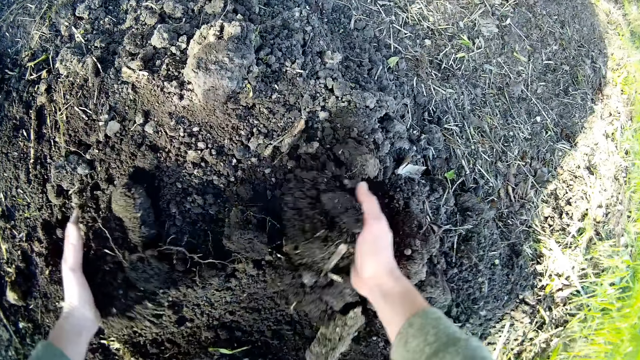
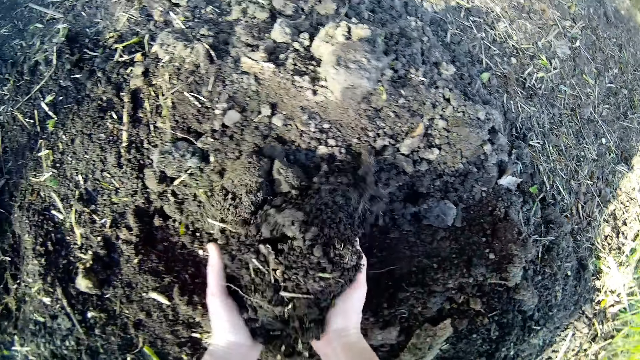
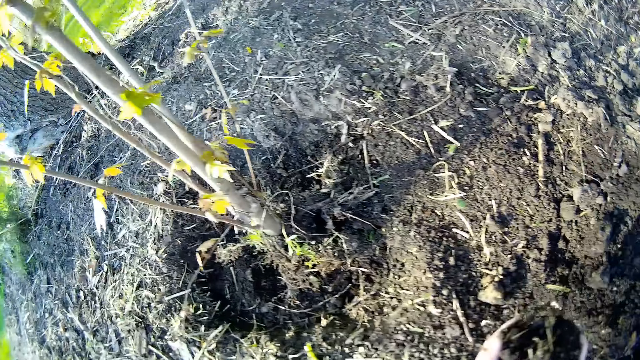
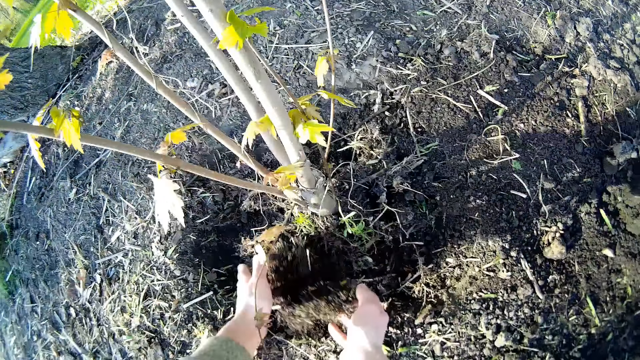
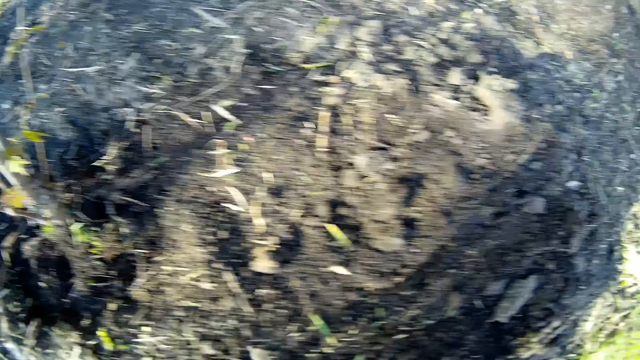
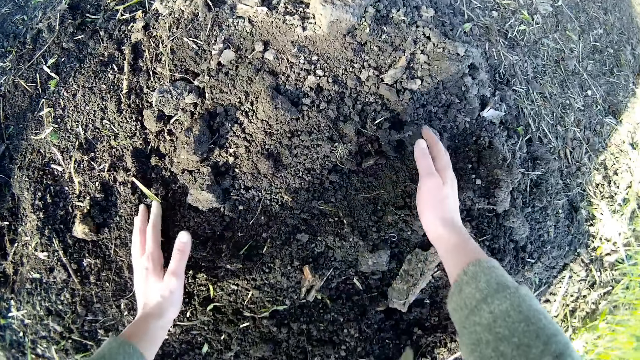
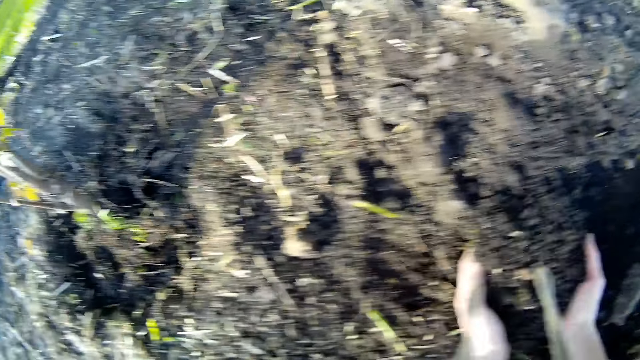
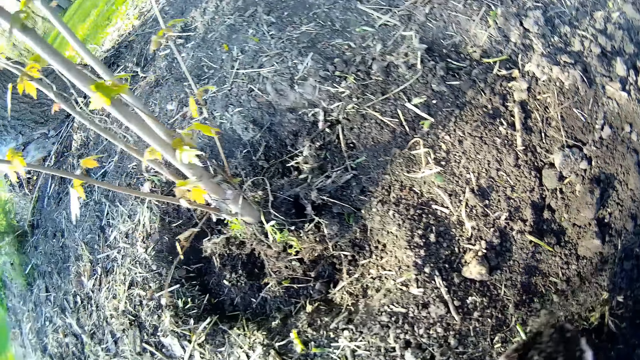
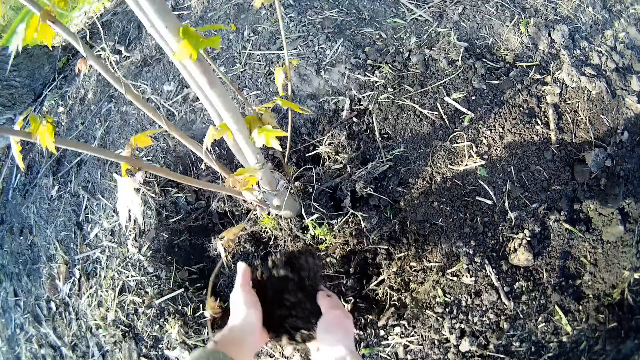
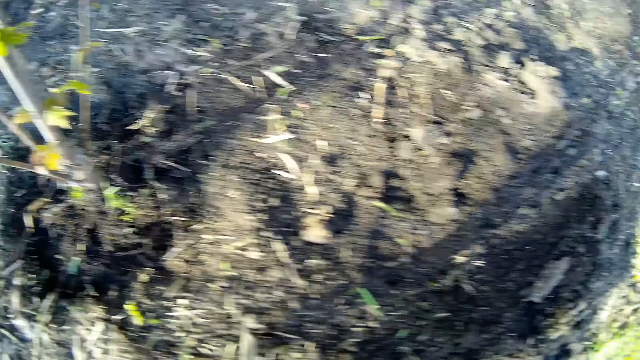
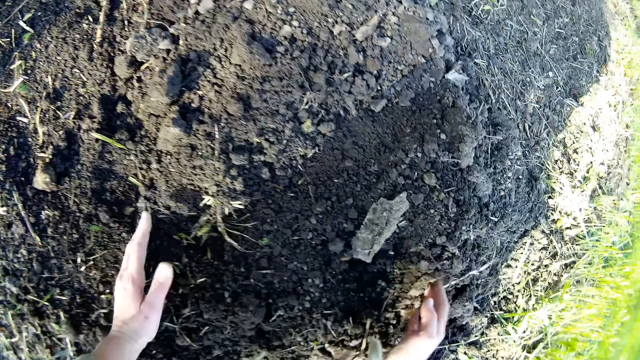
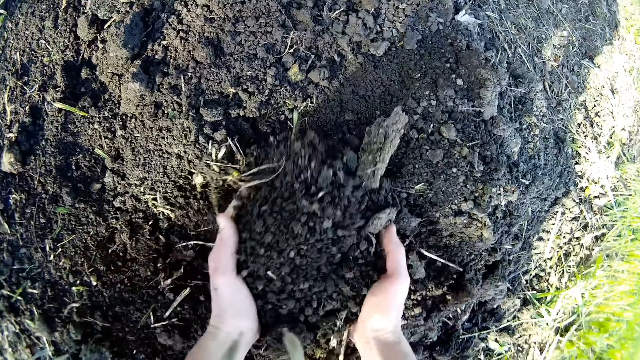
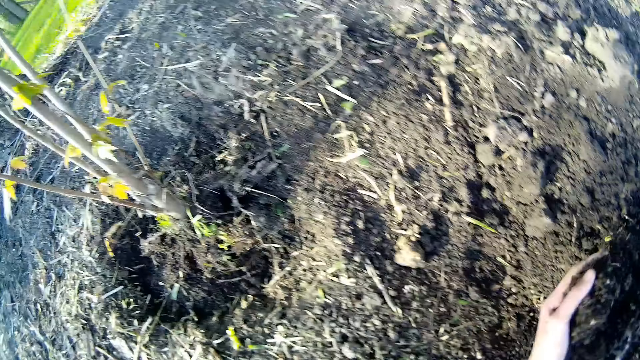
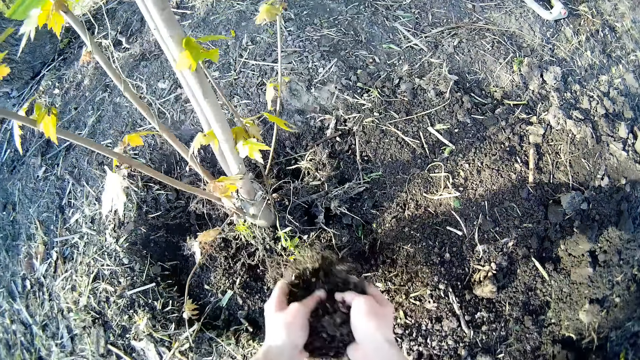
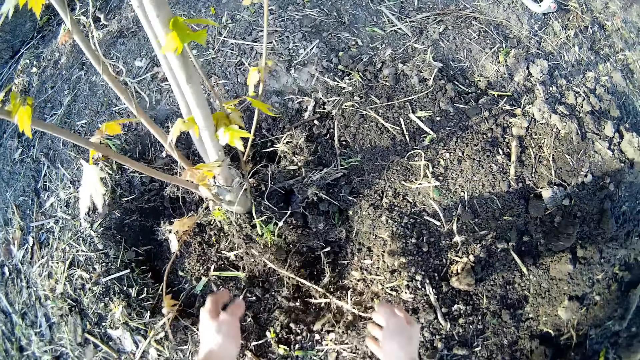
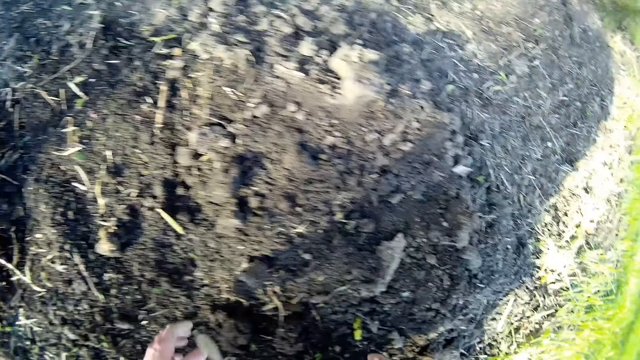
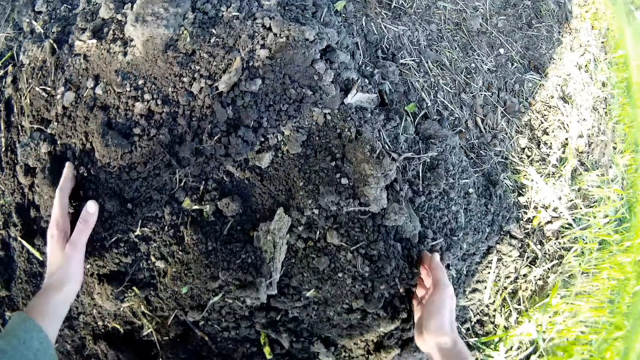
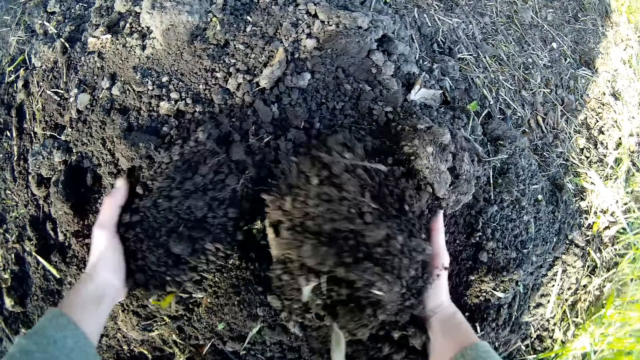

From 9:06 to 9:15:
The camera wearer takes a portion of soil from the ground with both hands and pours the portion of soil on the ground with both hands. They take a portion of soil from the ground with both hands and pour the portion of soil on the ground with both hands. They take a portion of soil from the ground with both hands and pour the portion of soil on the ground with both hands.

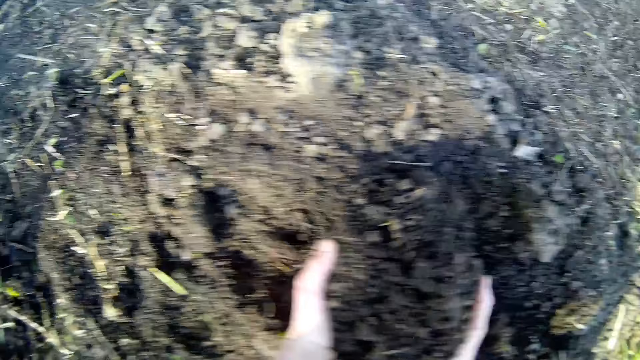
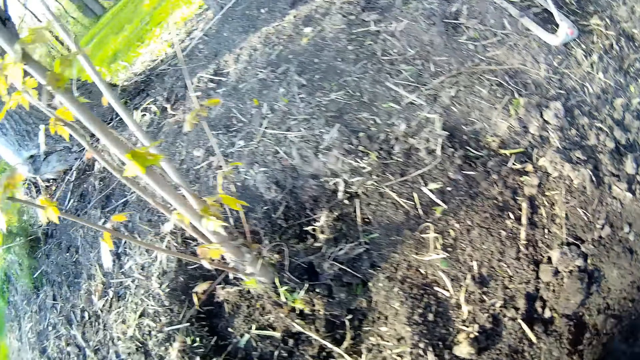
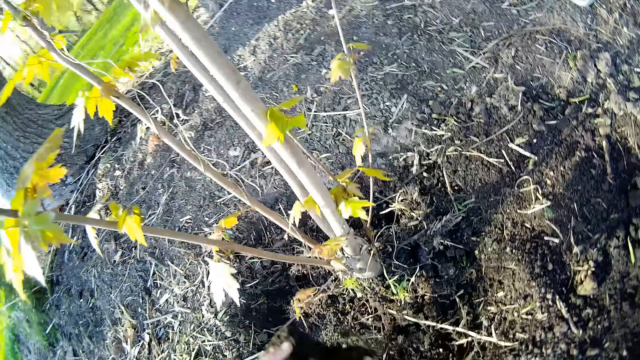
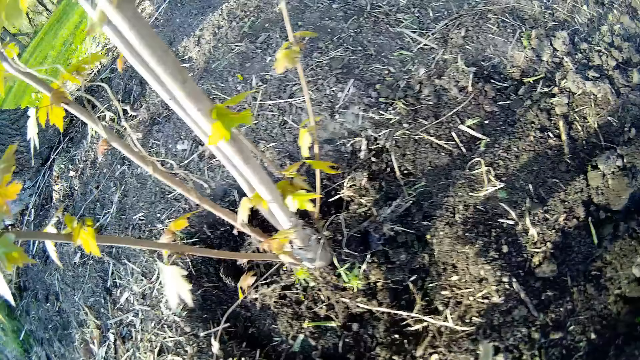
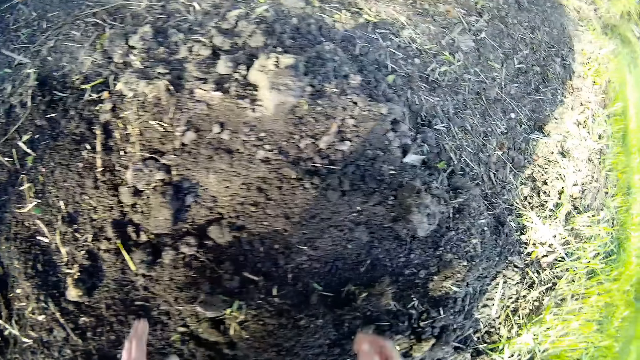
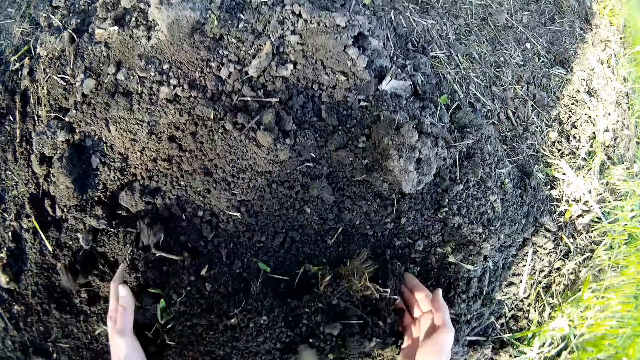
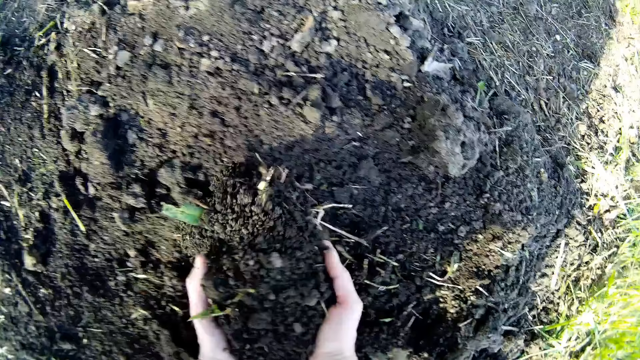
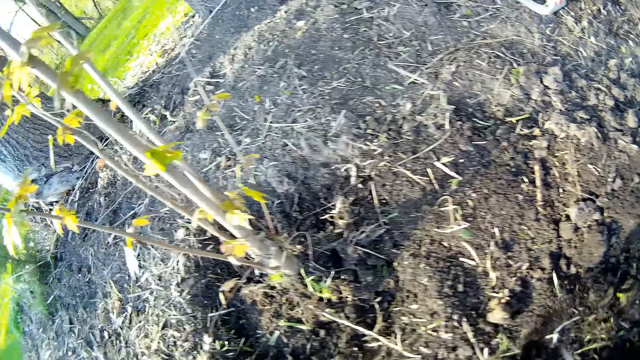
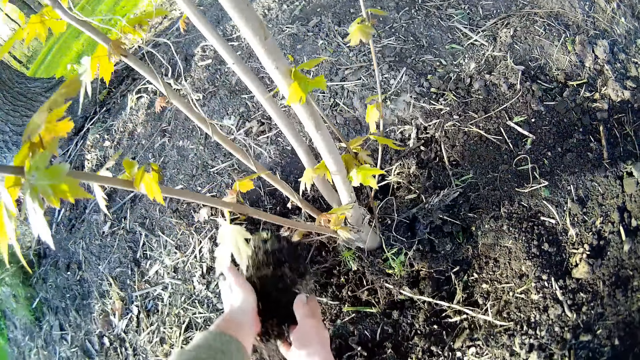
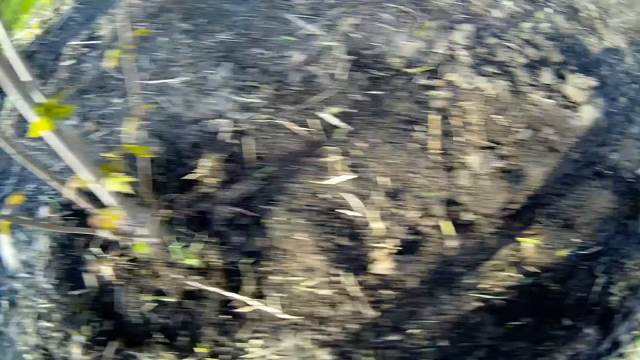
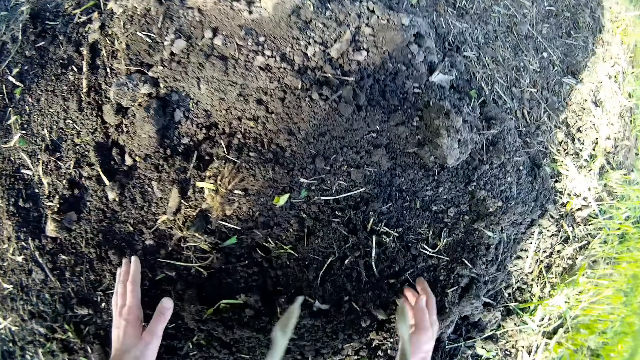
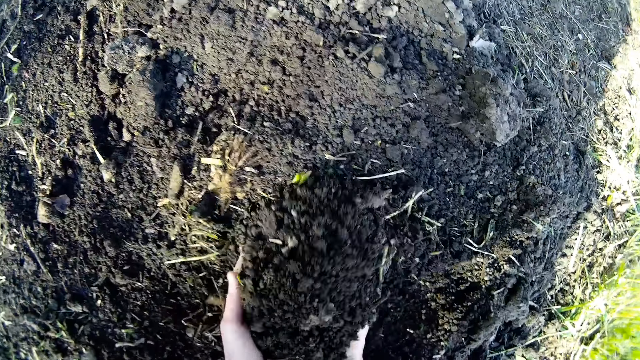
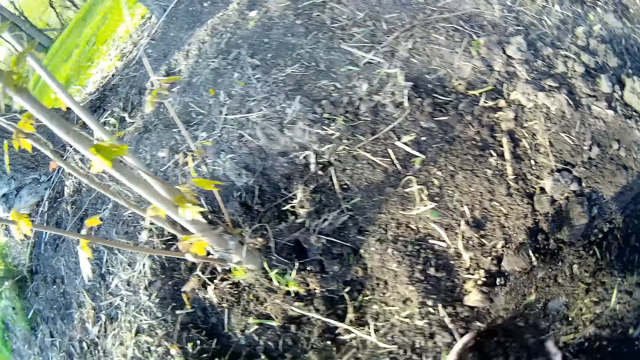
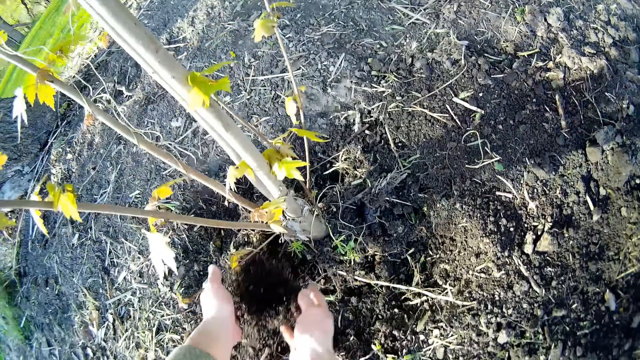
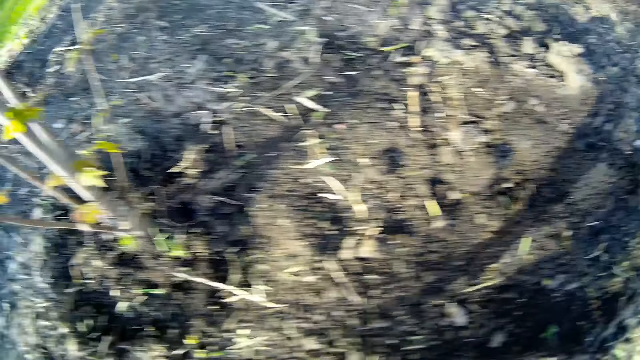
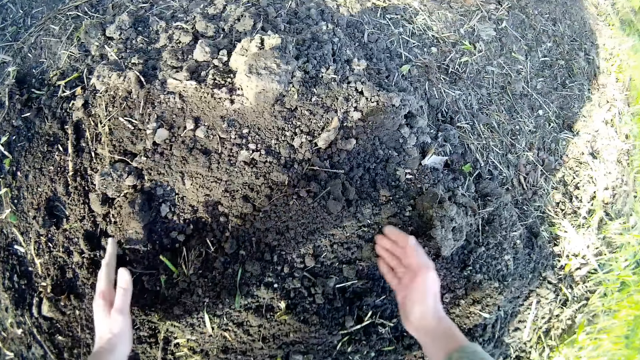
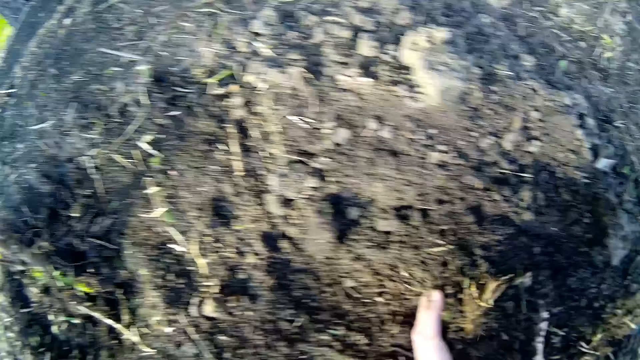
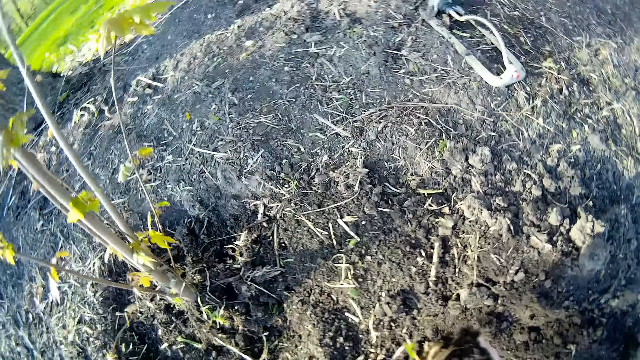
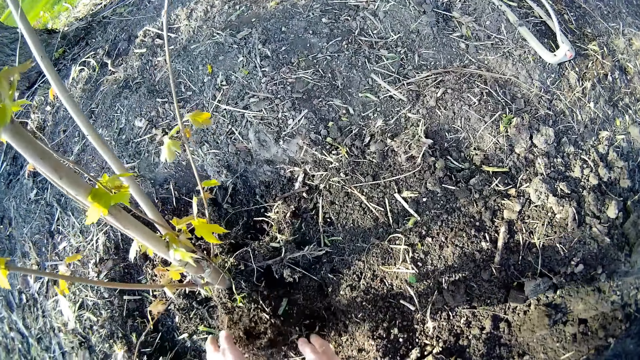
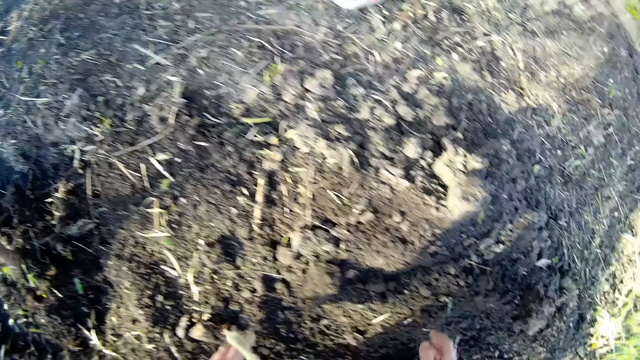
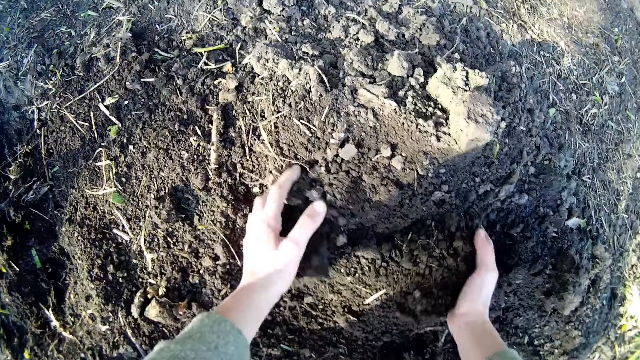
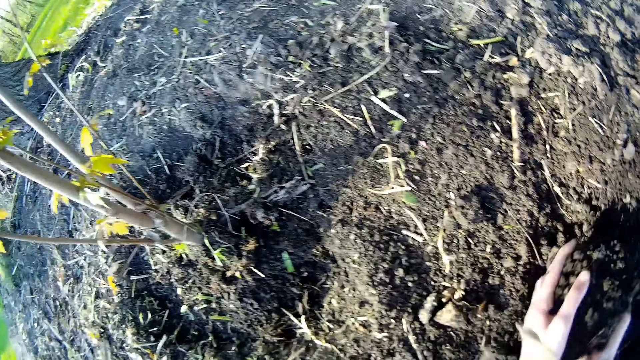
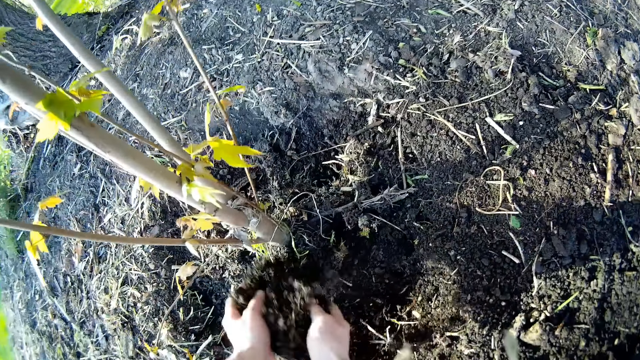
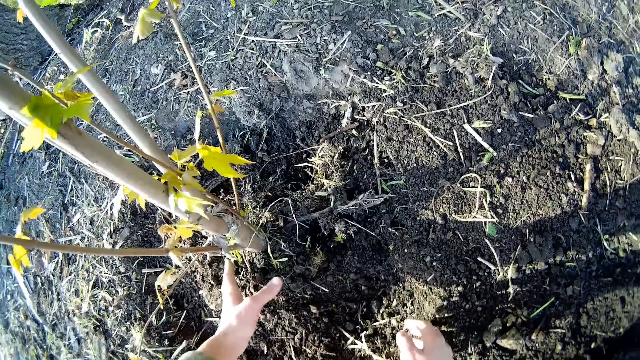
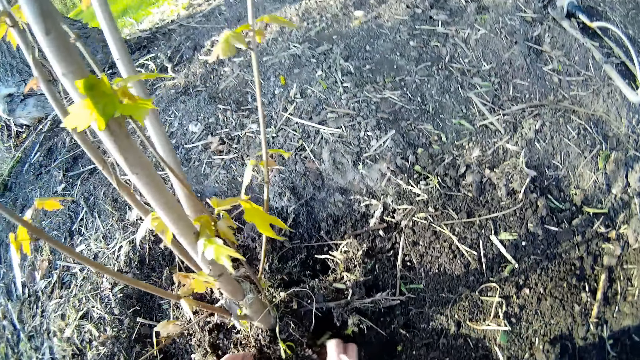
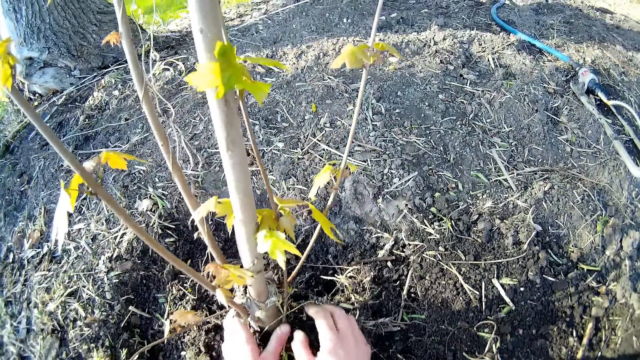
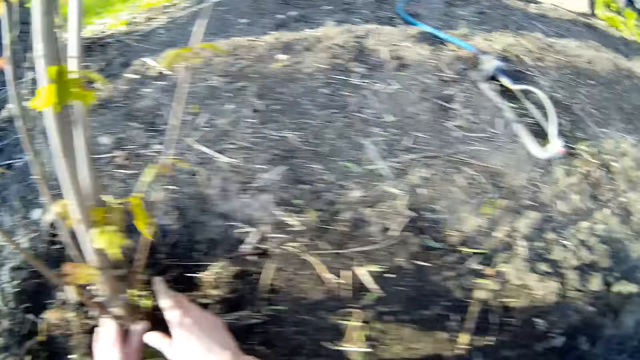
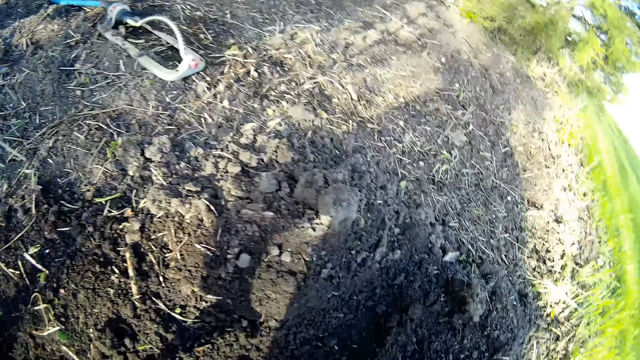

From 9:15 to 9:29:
The camera wearer takes a portion of soil from the ground with both hands. They pour soil on the ground with both hands around the plant. They gather soil on the ground with both hands and pour soil on the ground with both hands around the plant. They gather soil on the ground with both hands and pour soil on the ground with both hands around the plant. They gather soil on the ground with both hands and pour soil on the ground with both hands around the plant. They gather soil on the ground with both hands and pour soil on the ground with both hands around the plant. They spread soil on the ground with both hands around the plant. They place both hands on the plant. They look around.
